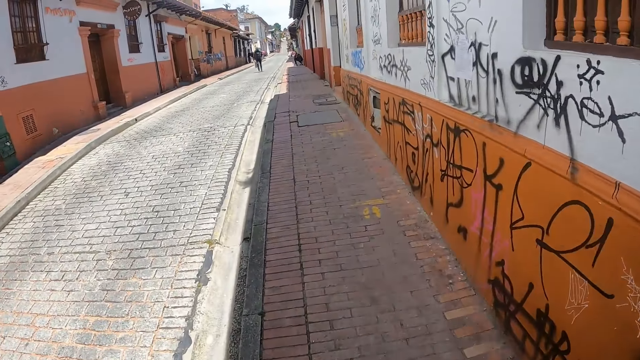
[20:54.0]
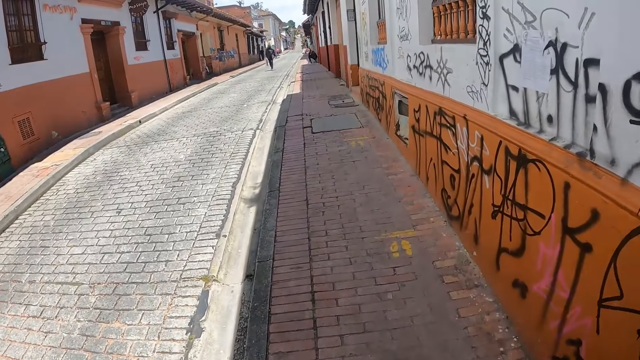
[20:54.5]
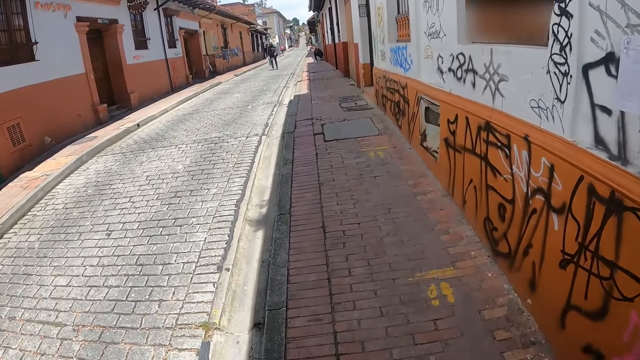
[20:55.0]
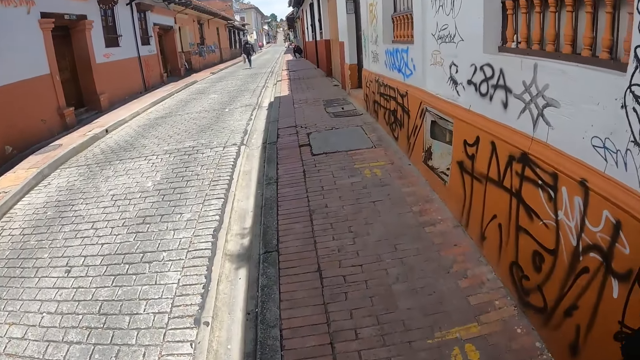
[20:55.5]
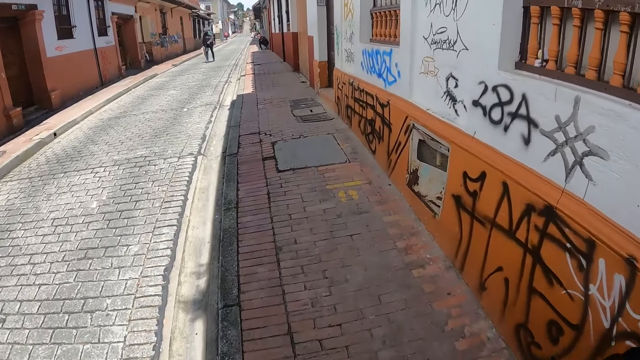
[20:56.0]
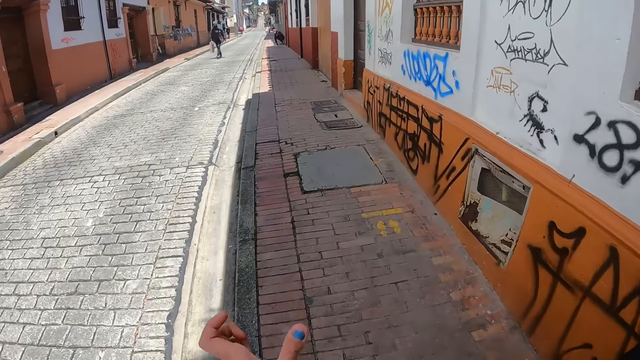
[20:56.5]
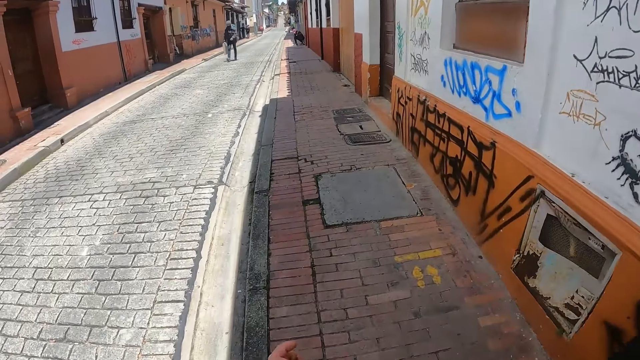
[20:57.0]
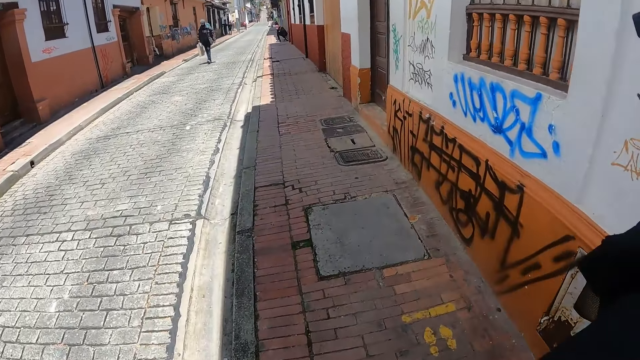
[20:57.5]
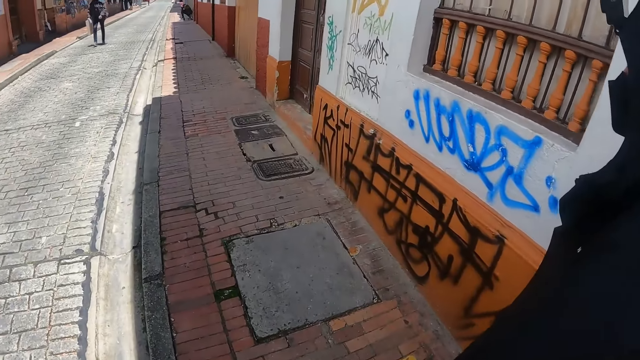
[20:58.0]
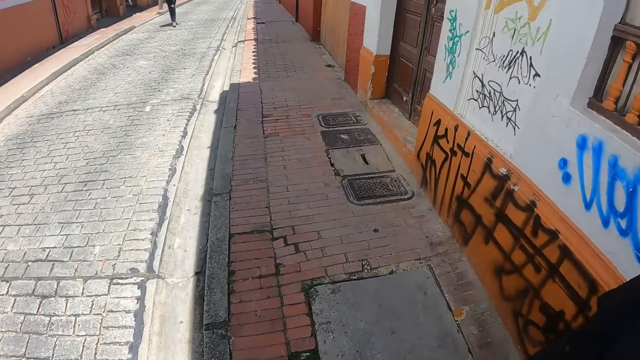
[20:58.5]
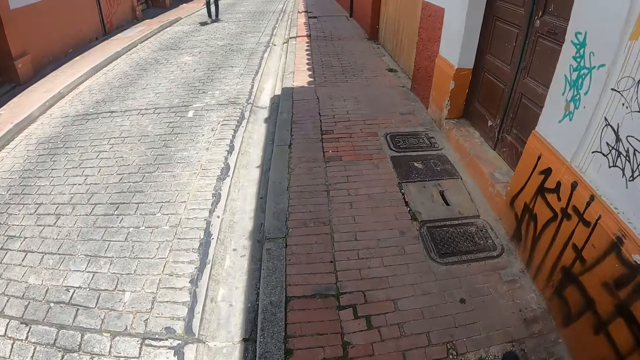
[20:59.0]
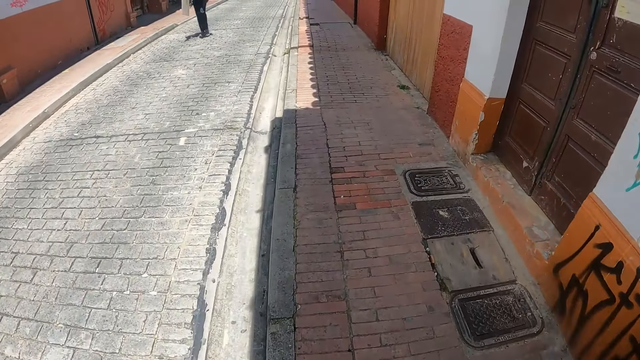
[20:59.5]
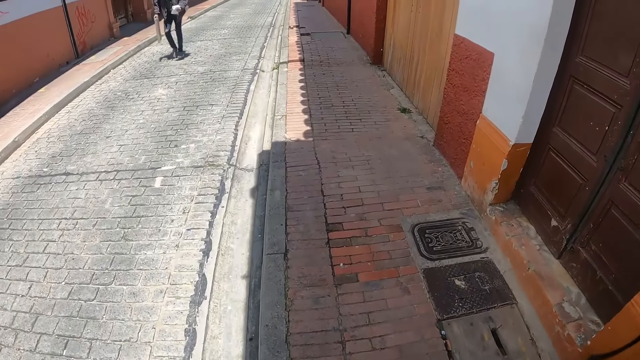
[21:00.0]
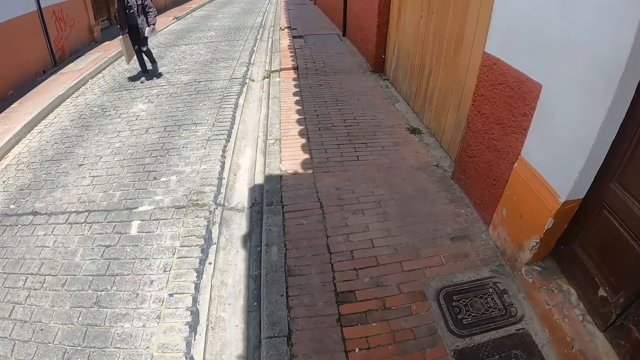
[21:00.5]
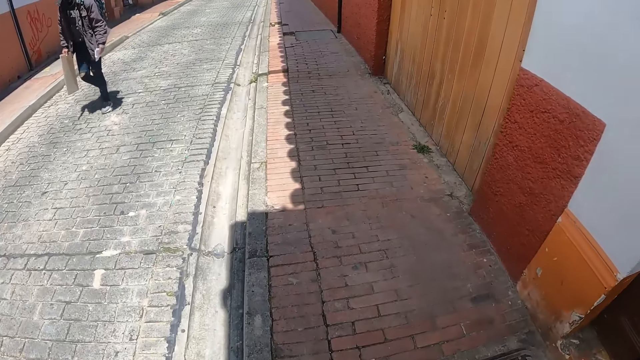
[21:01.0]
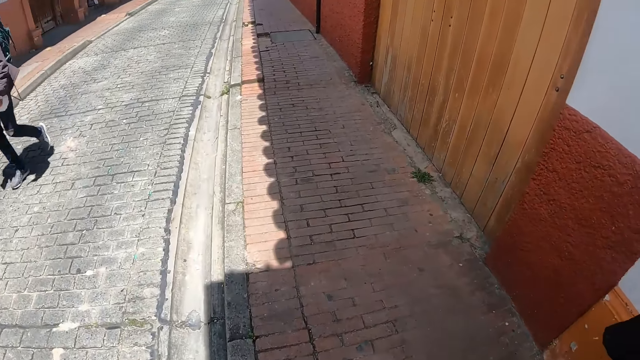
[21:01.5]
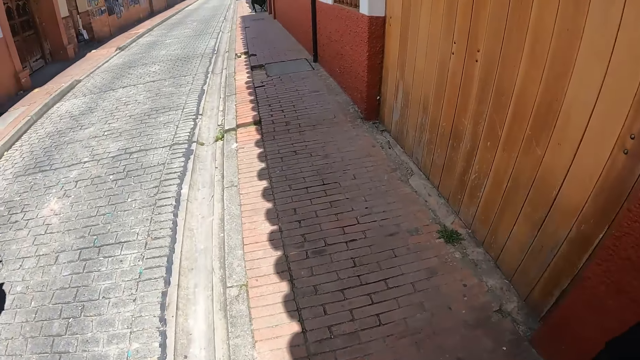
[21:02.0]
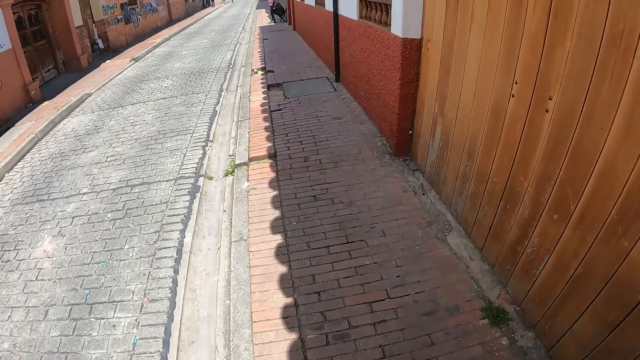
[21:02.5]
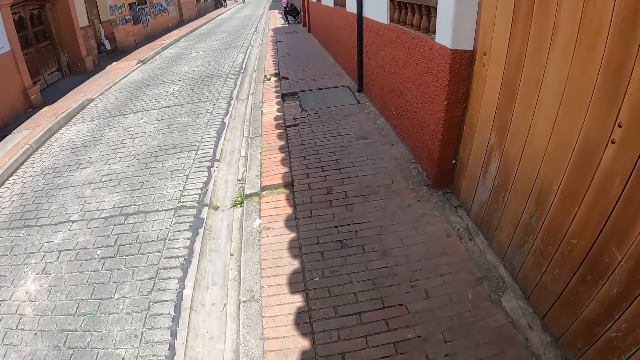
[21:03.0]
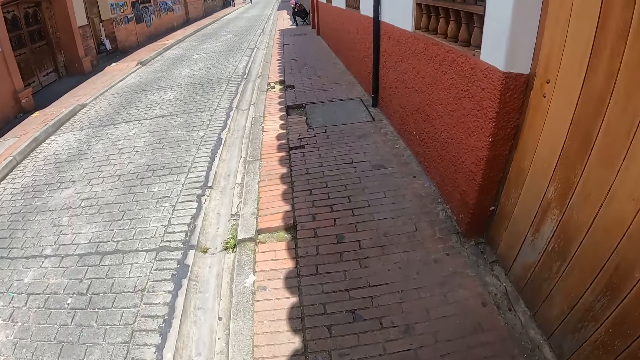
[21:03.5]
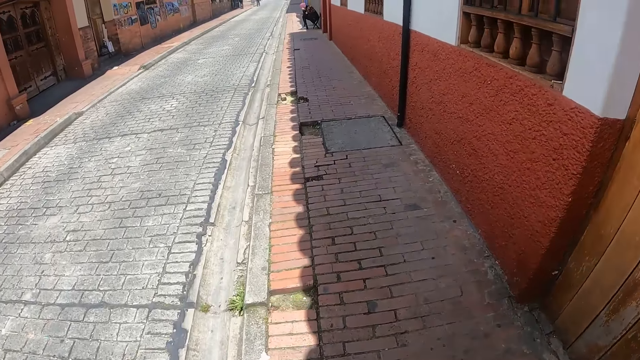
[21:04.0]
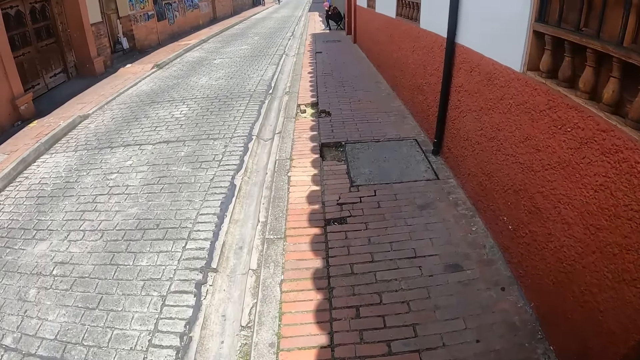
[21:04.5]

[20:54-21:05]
The camera wearer moves the hand. They walk on the sidewalk.

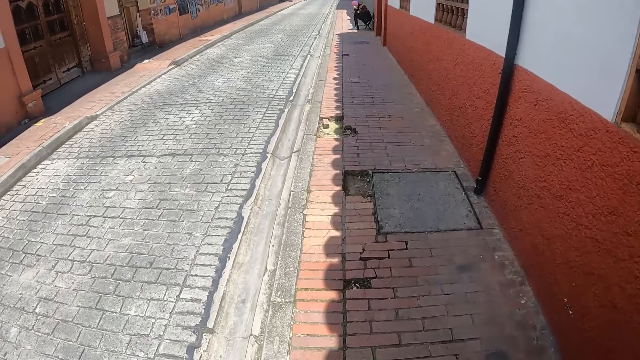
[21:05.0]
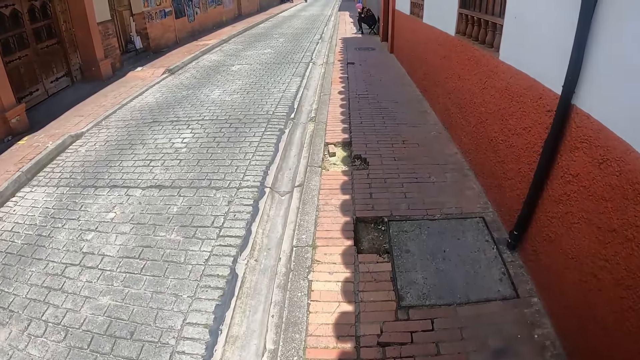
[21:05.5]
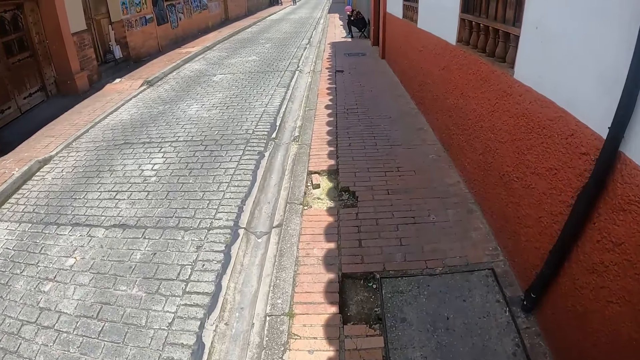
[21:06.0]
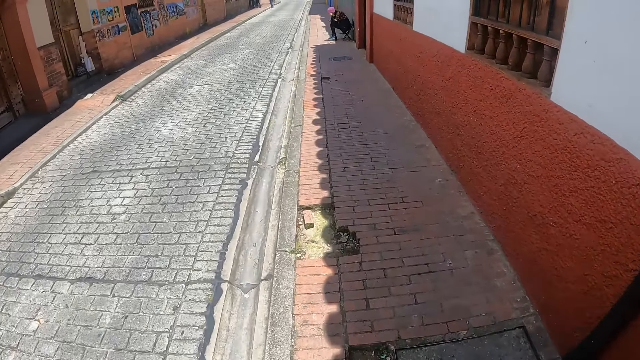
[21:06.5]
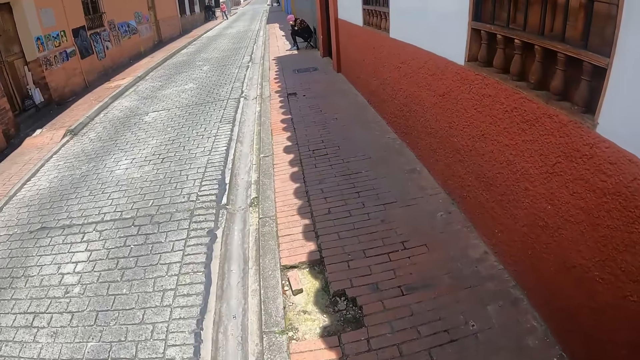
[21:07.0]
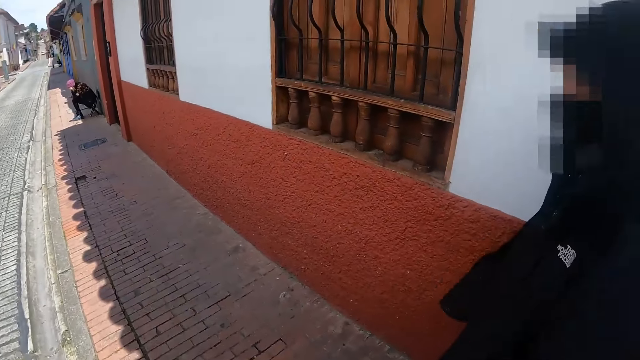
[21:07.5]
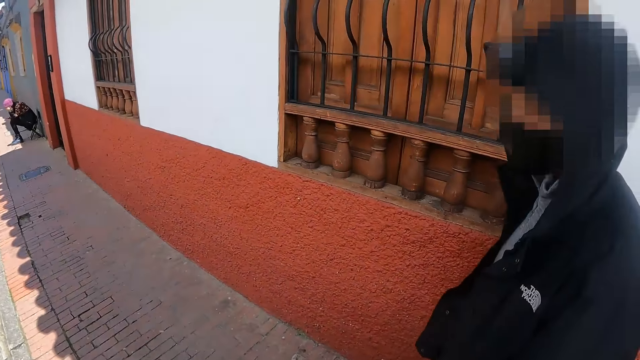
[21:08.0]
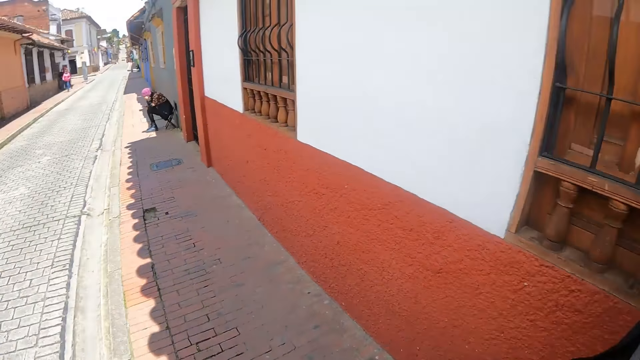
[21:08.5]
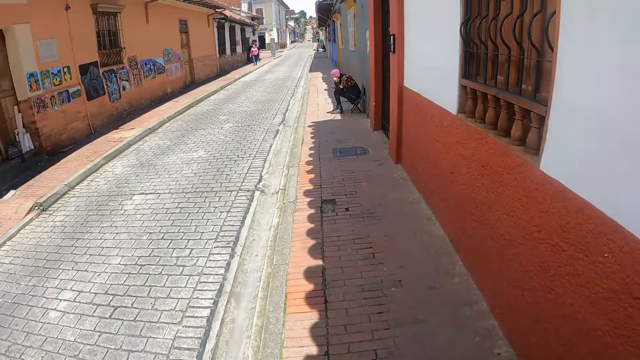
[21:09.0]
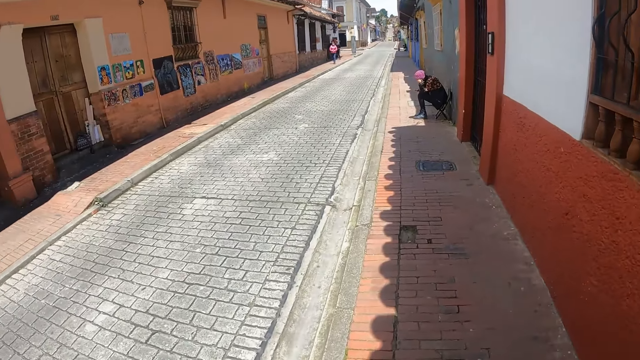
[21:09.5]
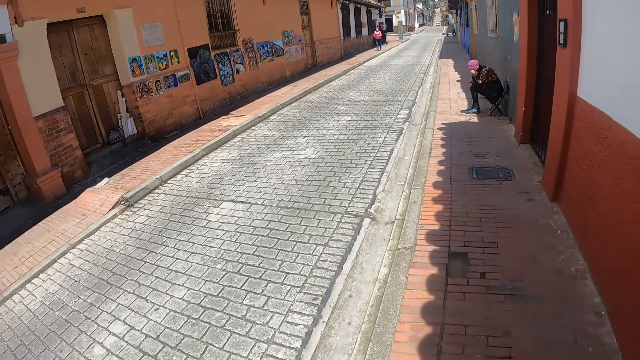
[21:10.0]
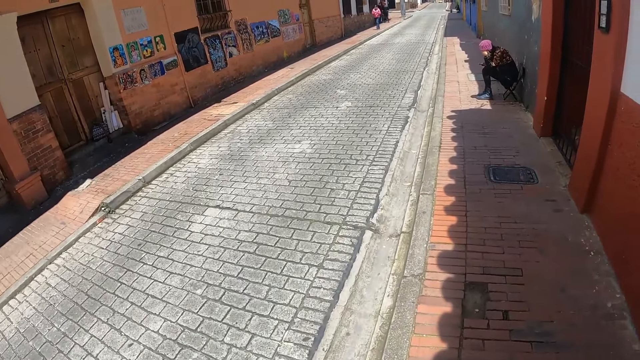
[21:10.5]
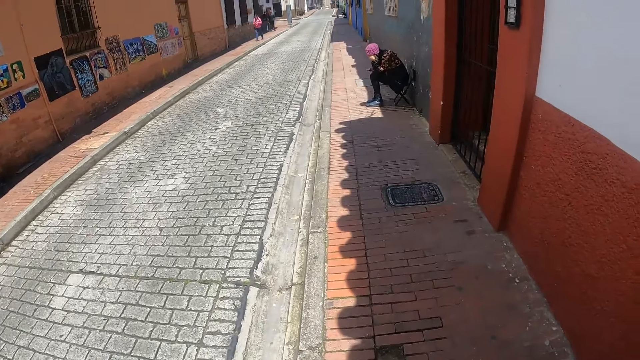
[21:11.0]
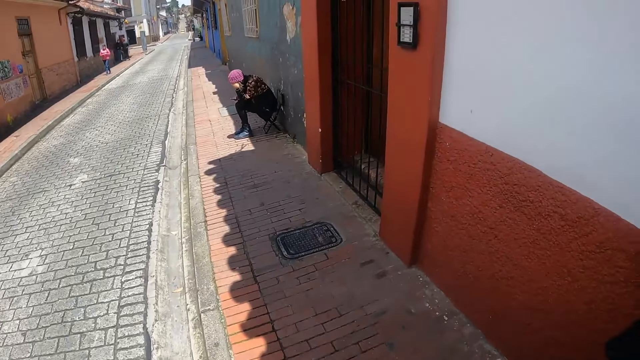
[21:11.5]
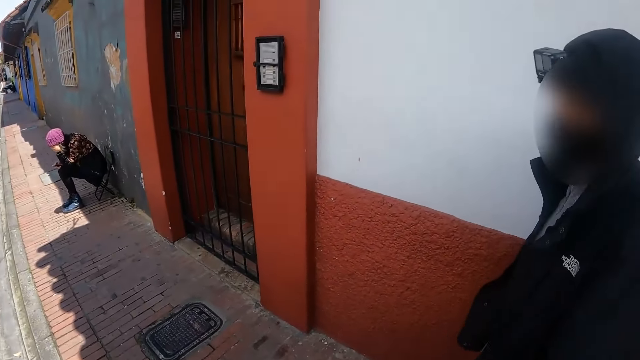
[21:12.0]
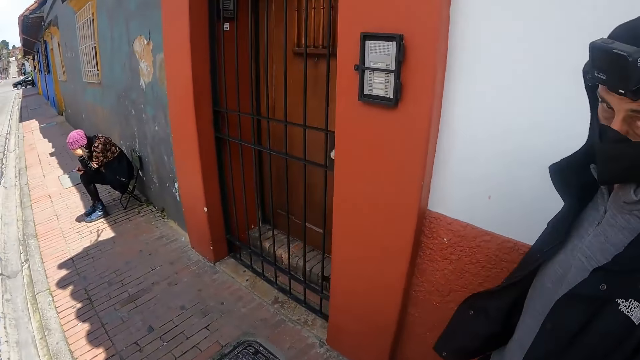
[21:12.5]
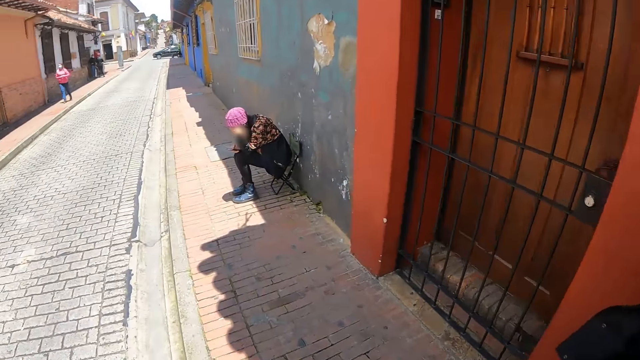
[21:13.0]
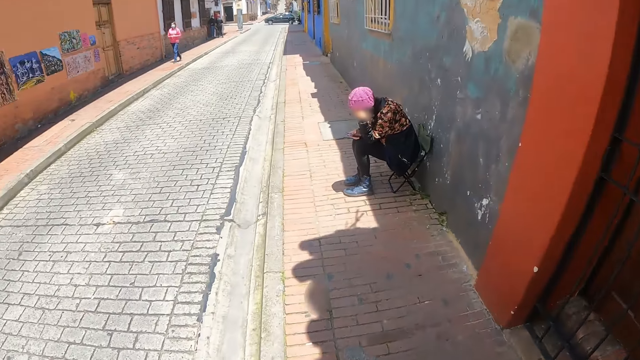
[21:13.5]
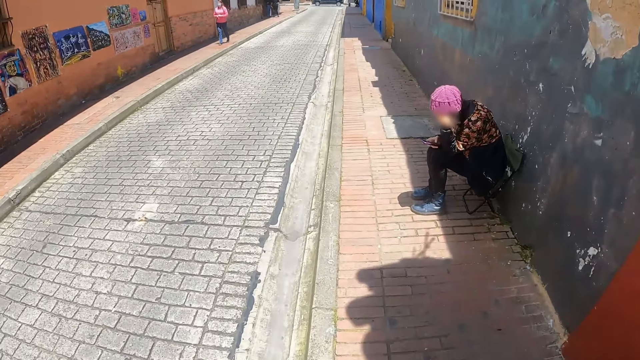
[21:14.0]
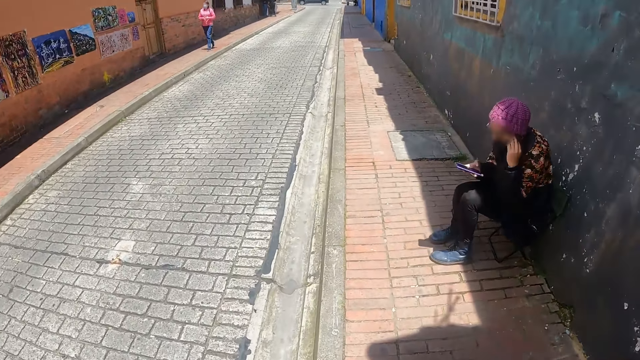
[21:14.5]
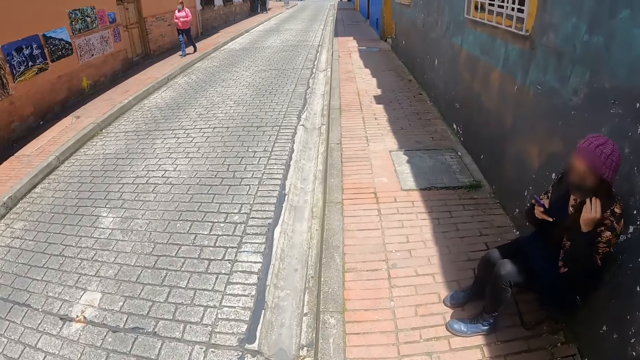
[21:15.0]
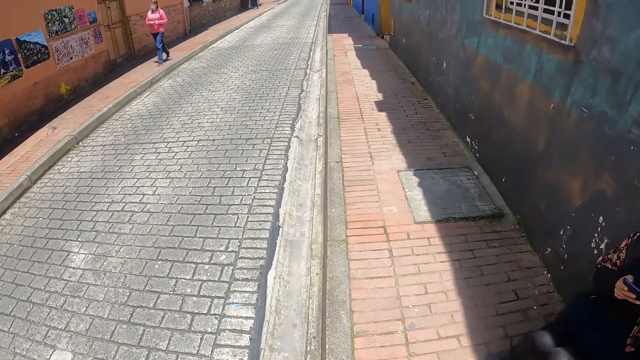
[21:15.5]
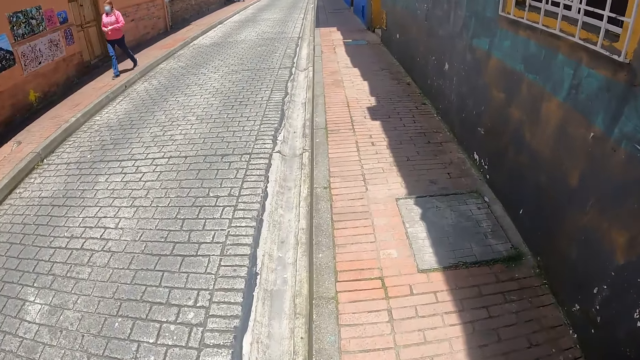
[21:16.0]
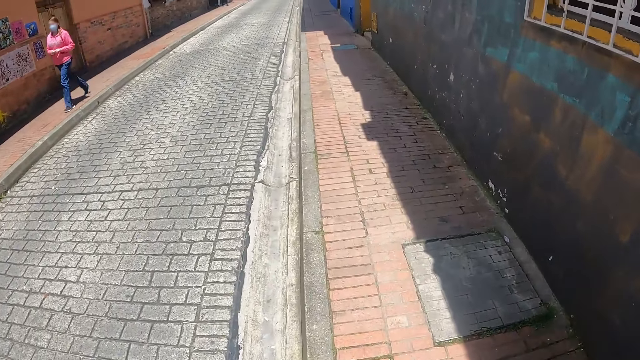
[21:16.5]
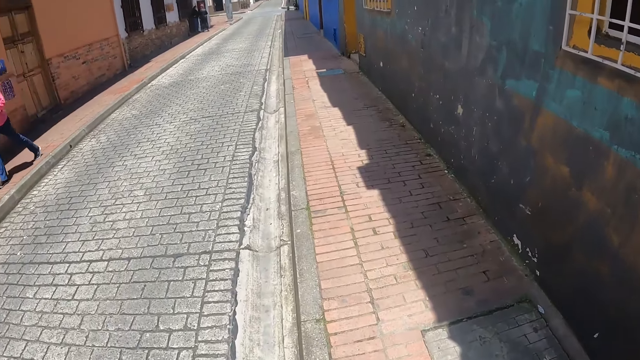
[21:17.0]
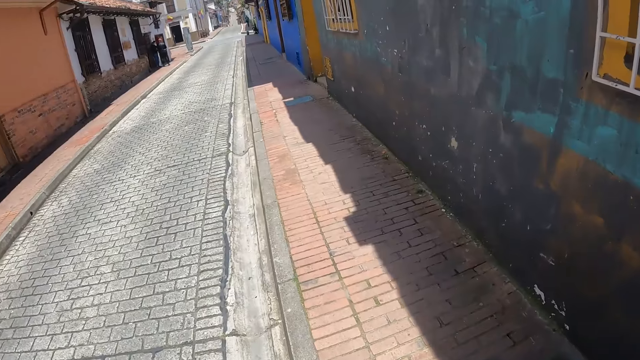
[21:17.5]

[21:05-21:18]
The camera wearer looks at a man. They walk on the sidewalk. They look around. They look at the man. They interact with the man. They walk on the sidewalk.
